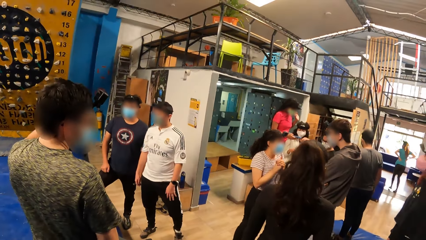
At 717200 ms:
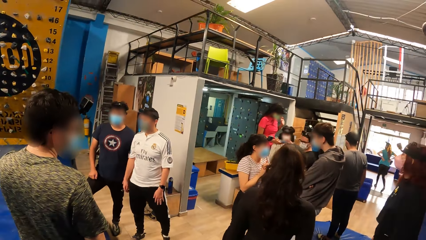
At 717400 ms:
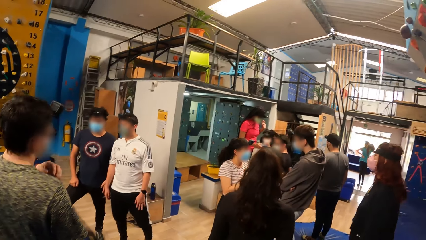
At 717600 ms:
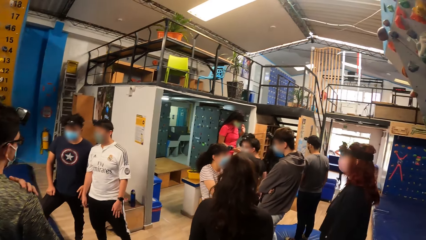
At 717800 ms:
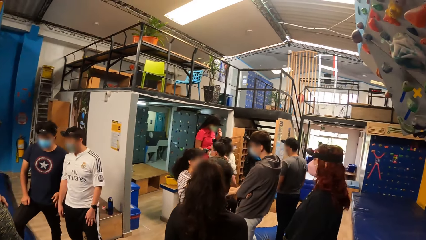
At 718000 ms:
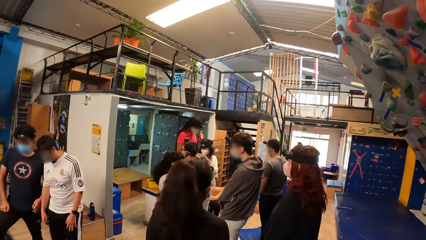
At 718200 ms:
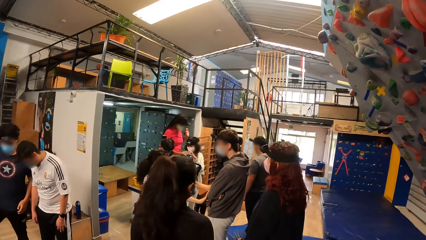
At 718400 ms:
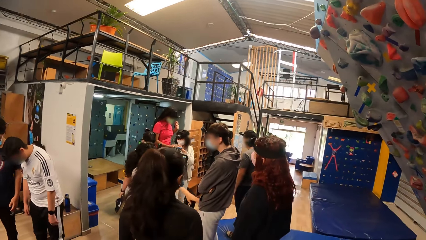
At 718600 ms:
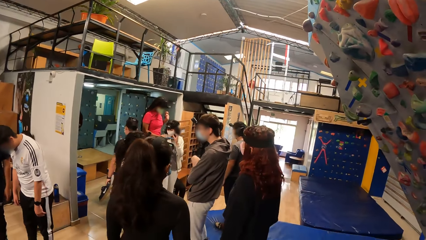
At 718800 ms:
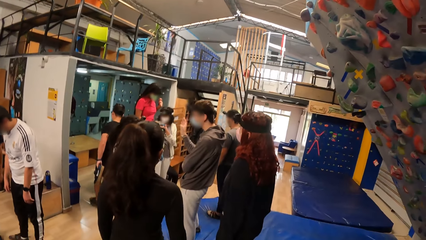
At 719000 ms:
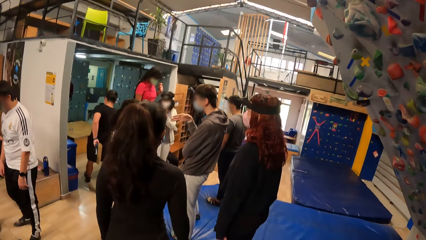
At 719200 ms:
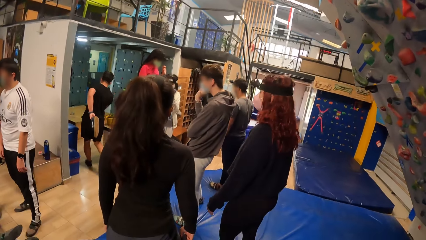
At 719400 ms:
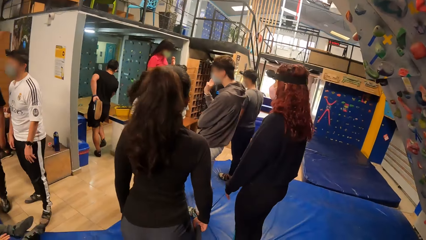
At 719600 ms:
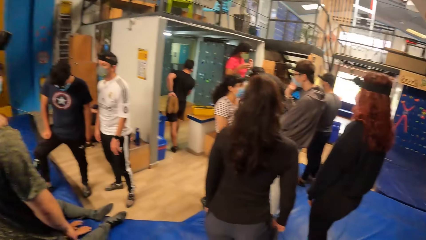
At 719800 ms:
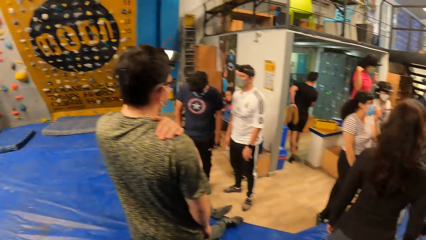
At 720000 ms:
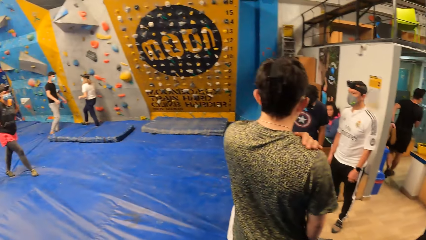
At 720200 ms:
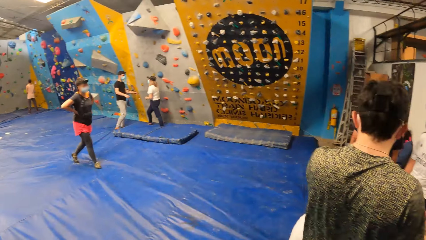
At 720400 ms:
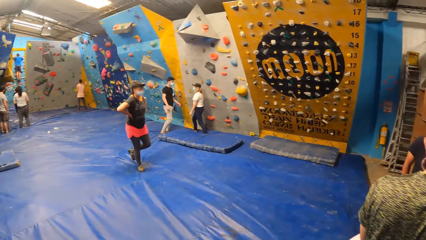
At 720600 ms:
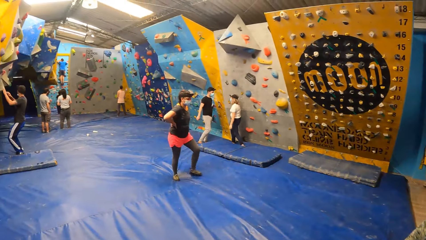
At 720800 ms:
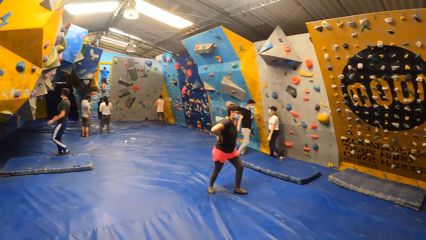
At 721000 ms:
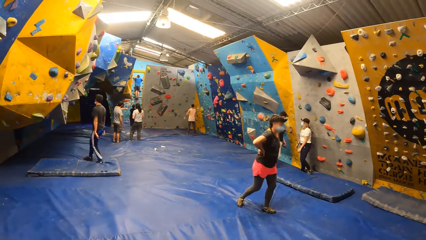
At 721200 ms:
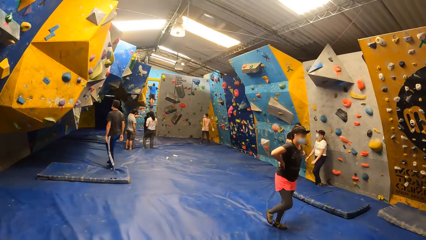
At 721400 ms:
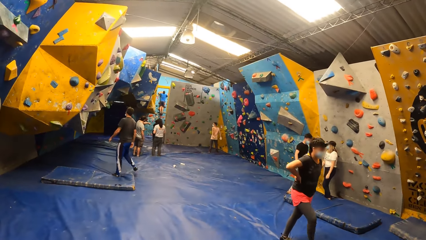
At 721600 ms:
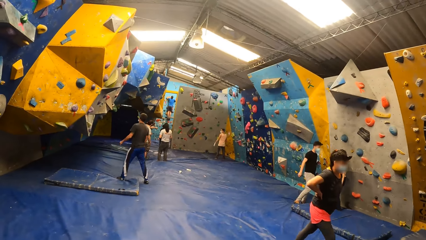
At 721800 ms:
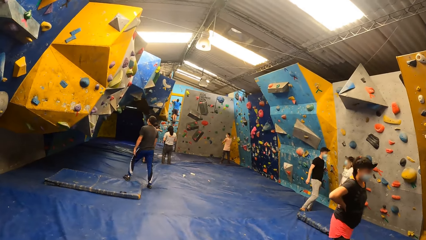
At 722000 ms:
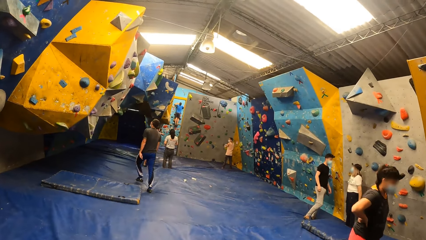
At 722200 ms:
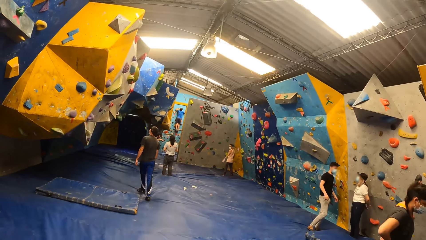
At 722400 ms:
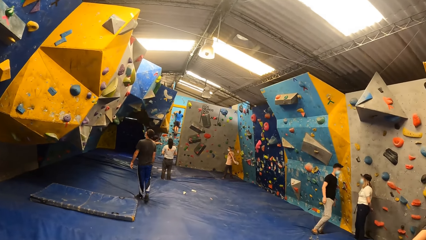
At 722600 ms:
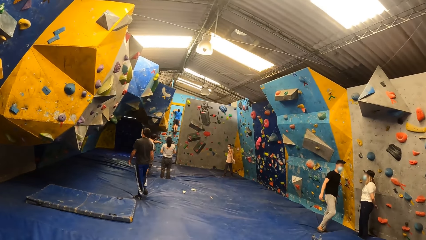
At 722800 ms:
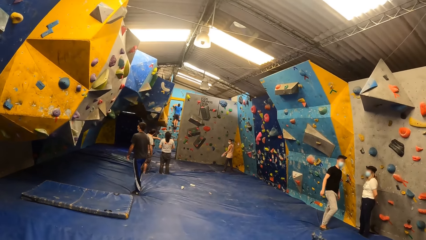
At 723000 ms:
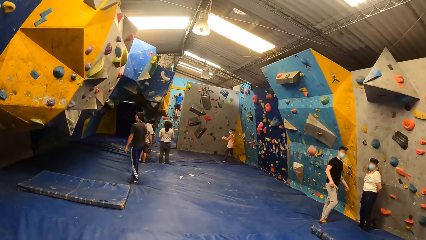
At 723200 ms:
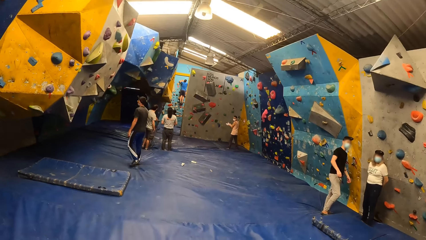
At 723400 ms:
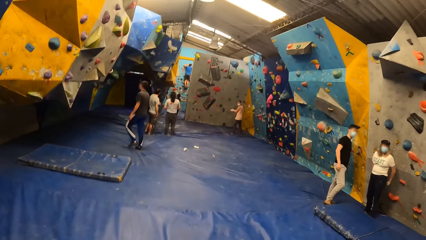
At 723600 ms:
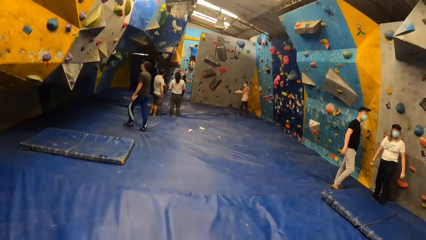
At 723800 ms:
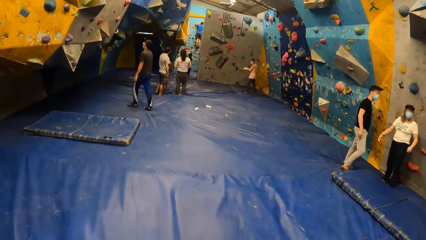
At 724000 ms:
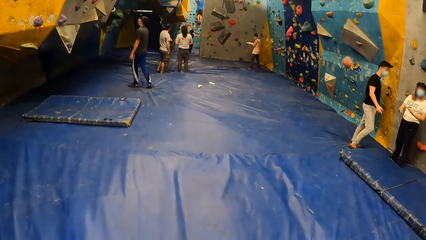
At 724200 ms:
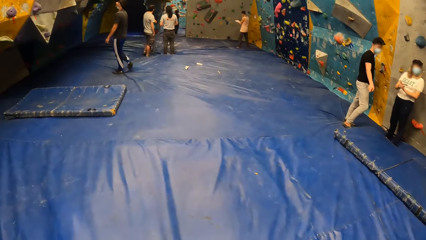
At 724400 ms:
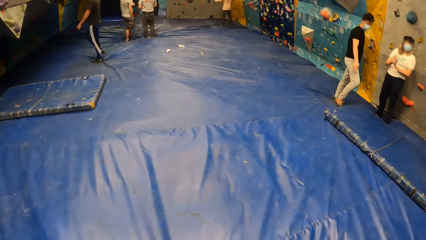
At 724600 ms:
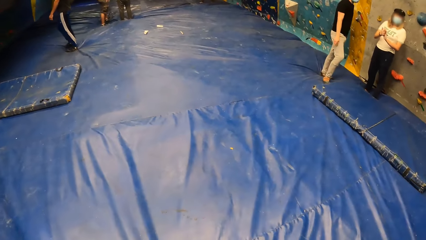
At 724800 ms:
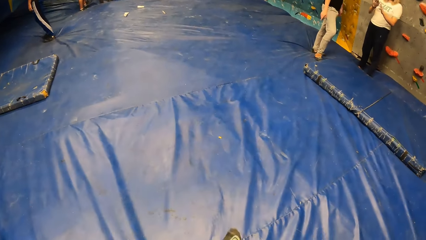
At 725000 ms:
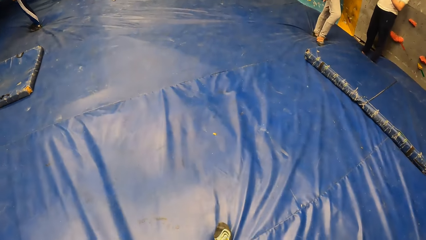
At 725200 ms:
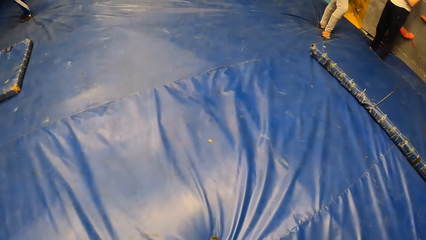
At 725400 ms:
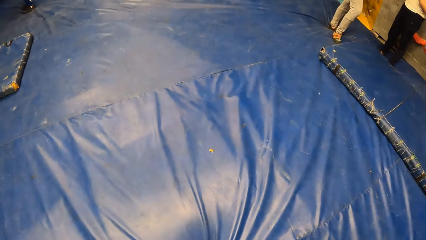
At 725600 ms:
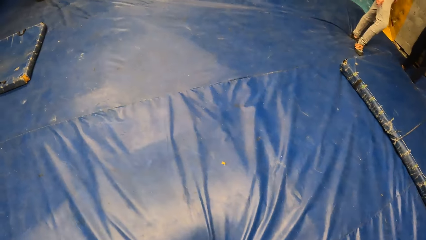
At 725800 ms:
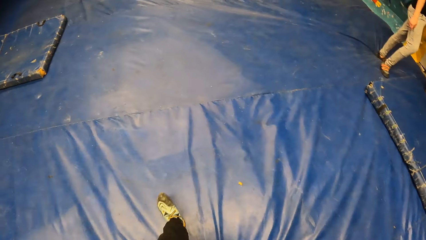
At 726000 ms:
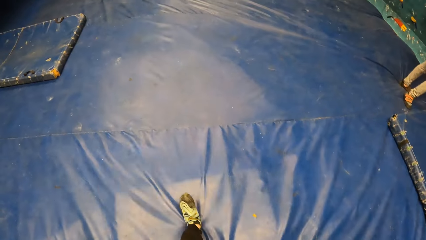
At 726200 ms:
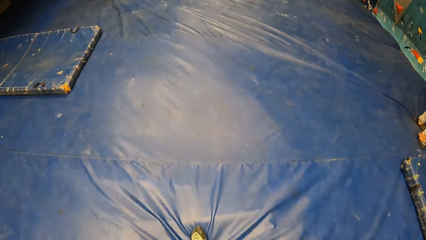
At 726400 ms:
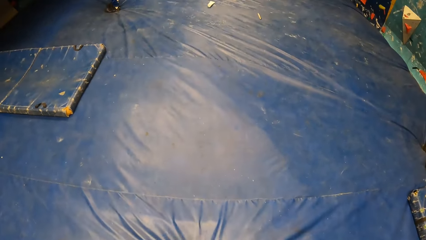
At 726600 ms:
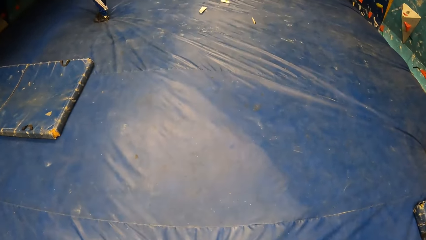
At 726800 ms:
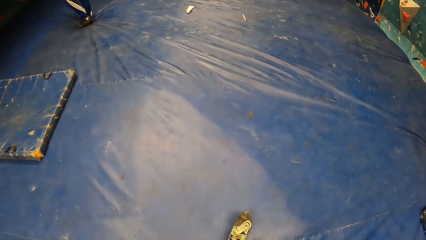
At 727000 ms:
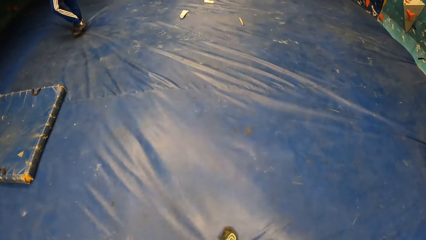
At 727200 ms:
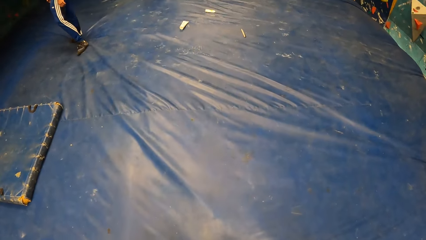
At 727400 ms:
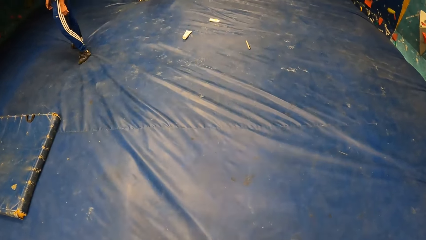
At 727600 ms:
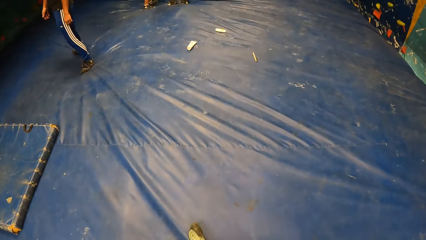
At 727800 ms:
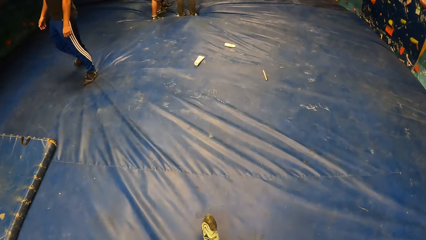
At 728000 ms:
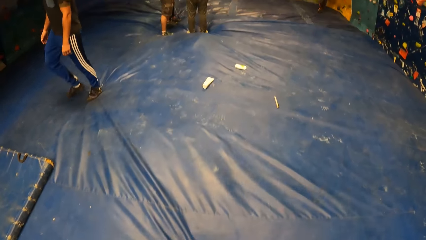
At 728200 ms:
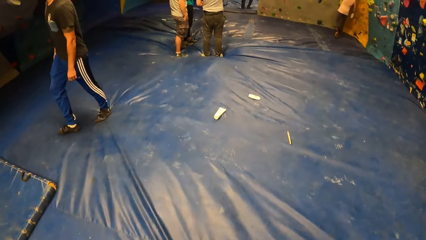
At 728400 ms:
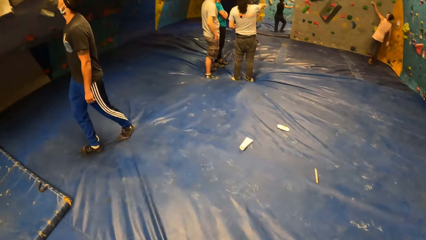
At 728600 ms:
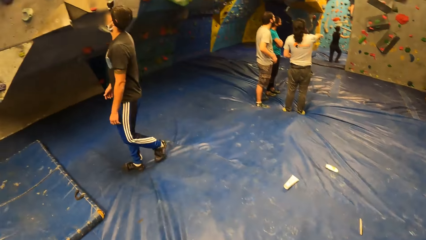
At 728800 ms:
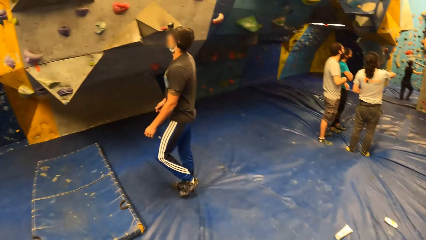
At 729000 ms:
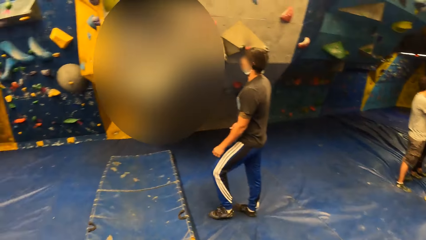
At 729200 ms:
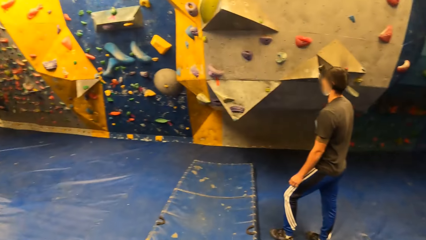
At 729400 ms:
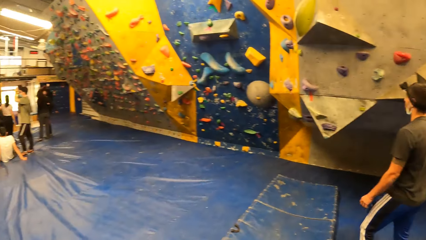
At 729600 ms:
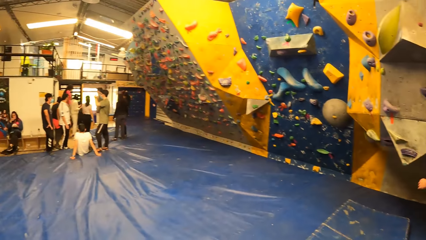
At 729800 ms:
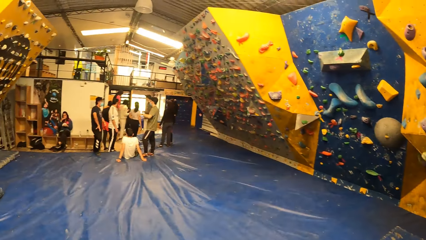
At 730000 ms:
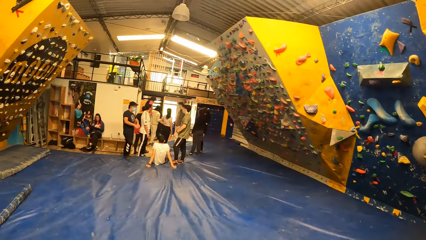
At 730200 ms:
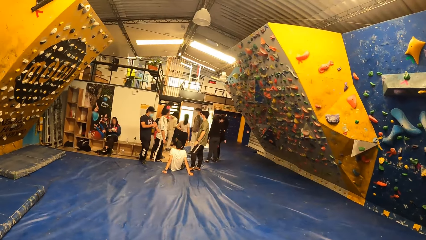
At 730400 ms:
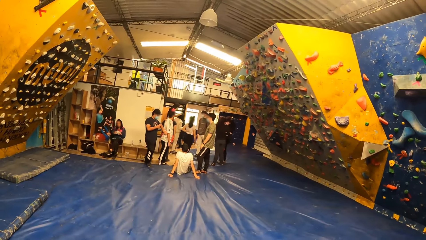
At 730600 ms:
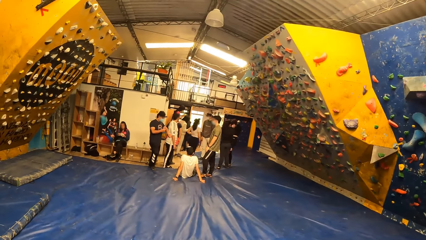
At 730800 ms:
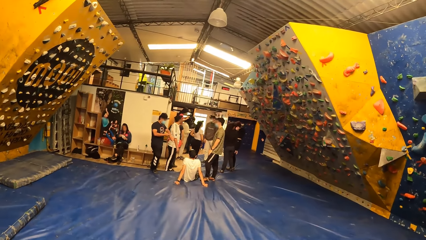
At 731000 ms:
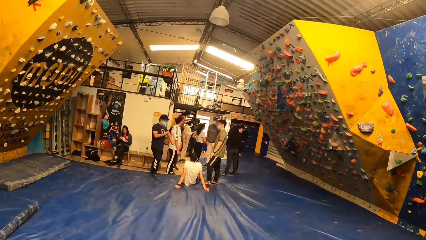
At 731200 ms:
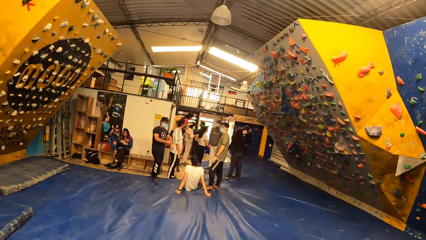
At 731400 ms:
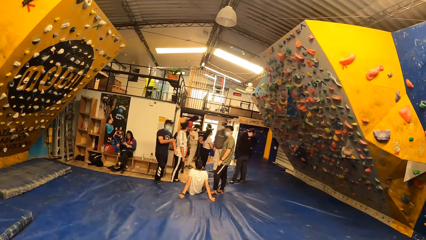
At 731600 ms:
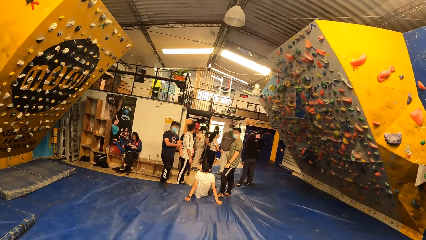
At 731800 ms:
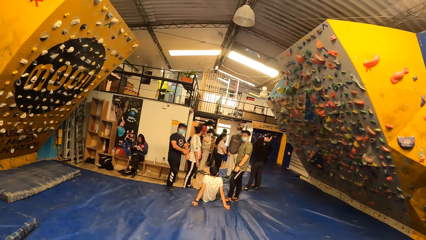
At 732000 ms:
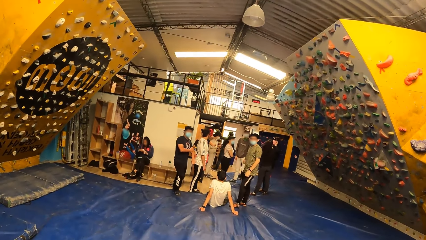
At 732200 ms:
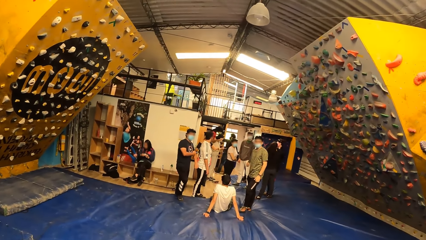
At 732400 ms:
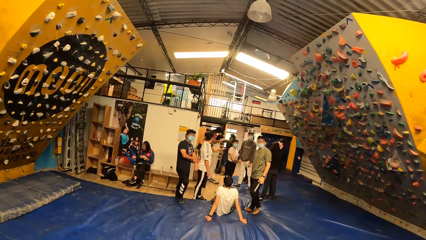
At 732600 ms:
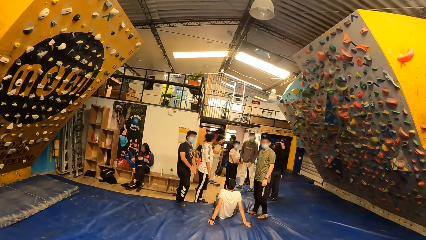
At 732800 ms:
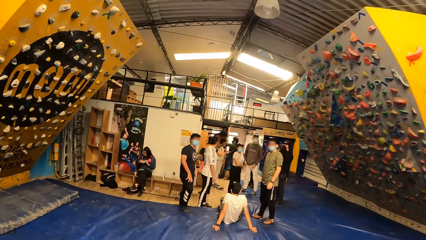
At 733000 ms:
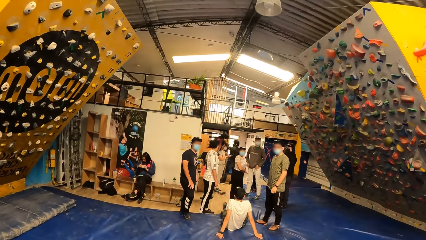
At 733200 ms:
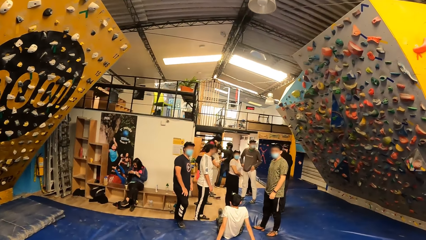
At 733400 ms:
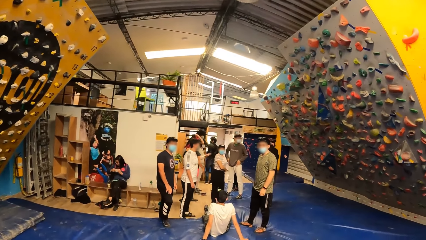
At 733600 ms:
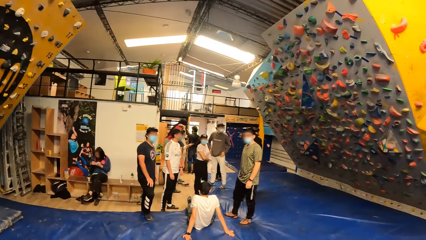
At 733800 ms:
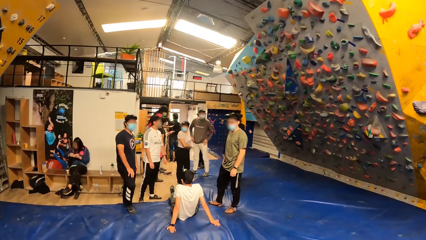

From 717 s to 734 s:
The camera wearer looks around. They walk around. They look around.
